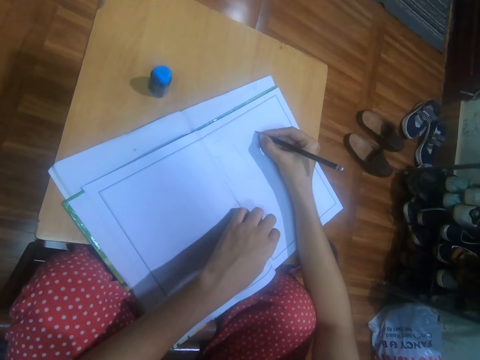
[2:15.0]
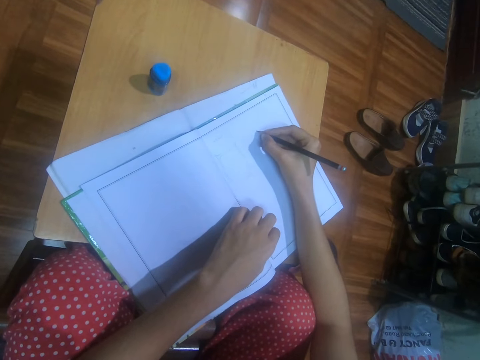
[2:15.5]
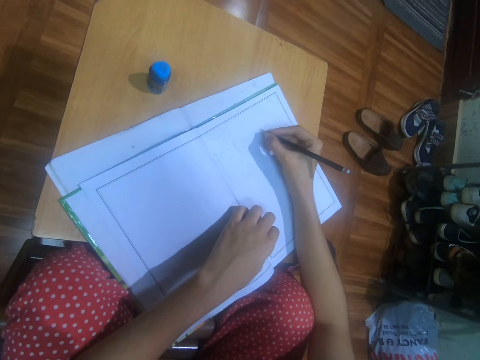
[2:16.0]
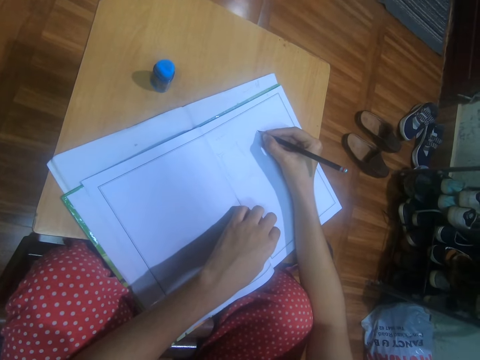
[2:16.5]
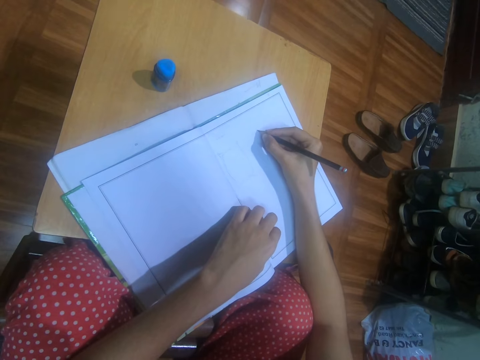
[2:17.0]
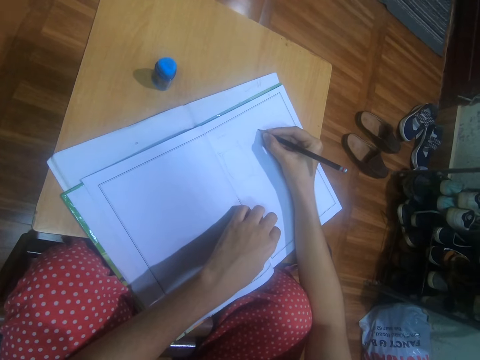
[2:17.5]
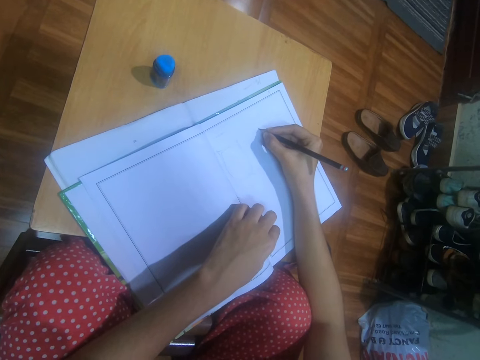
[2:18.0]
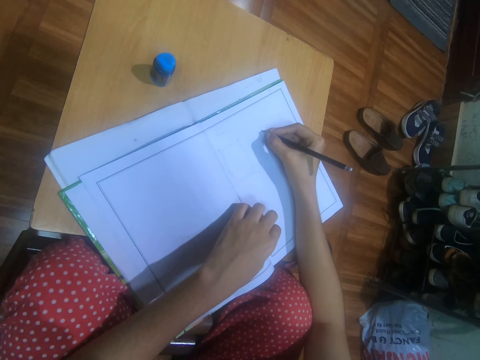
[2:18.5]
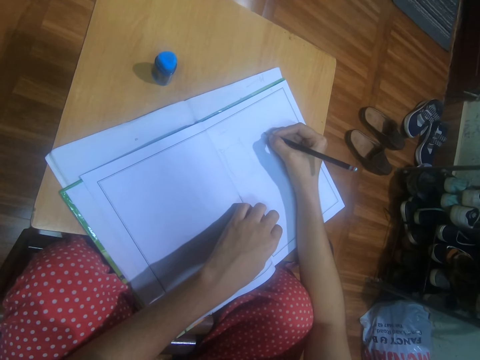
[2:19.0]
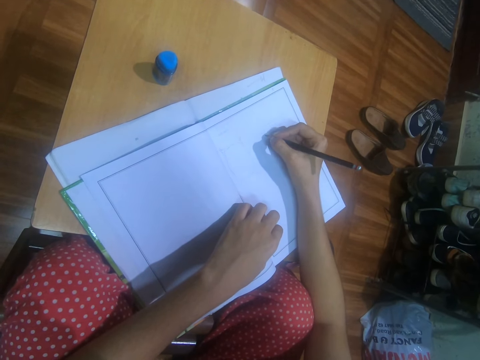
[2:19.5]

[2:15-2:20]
The camera wearer draws on the book on the stool with the pencil in her right hand.

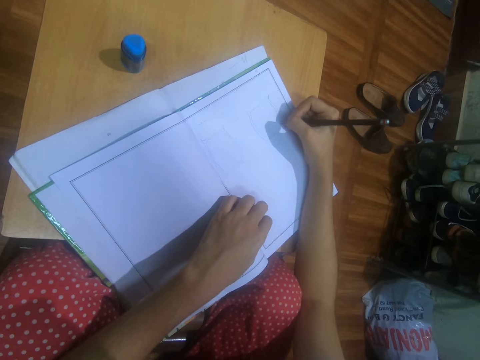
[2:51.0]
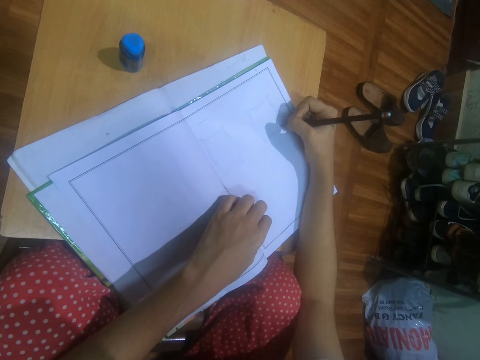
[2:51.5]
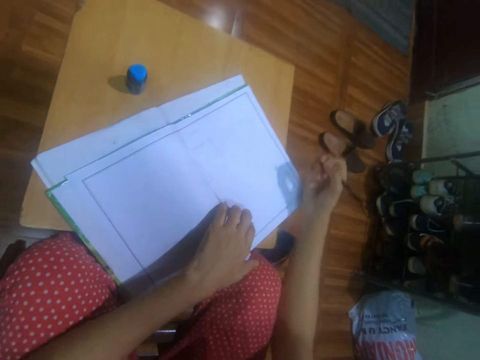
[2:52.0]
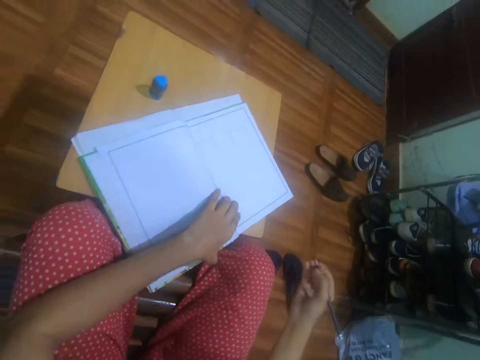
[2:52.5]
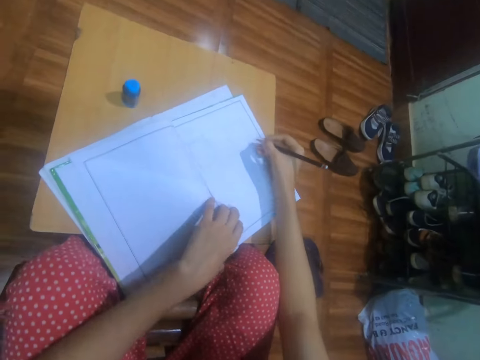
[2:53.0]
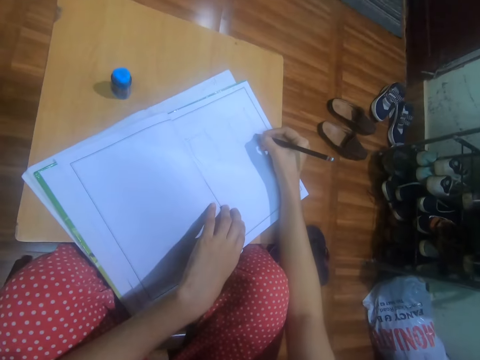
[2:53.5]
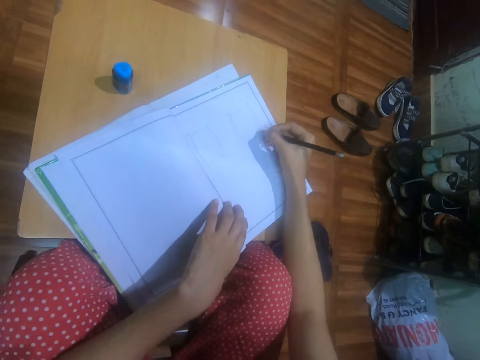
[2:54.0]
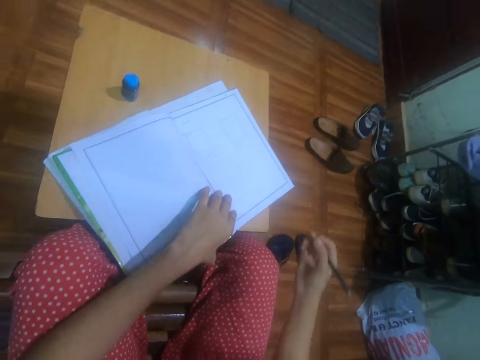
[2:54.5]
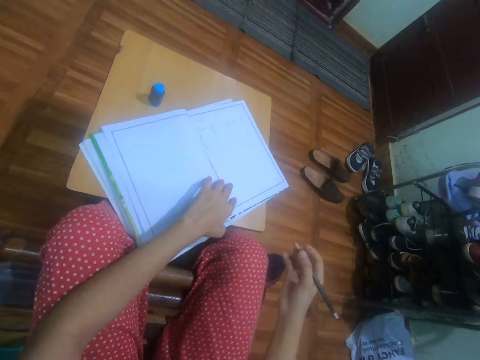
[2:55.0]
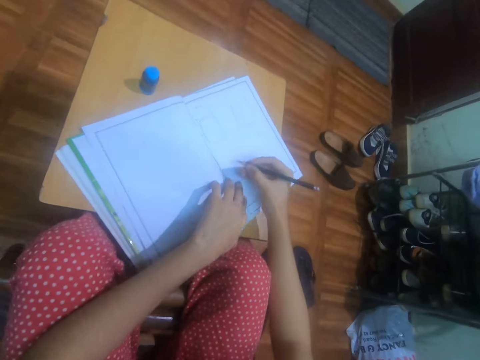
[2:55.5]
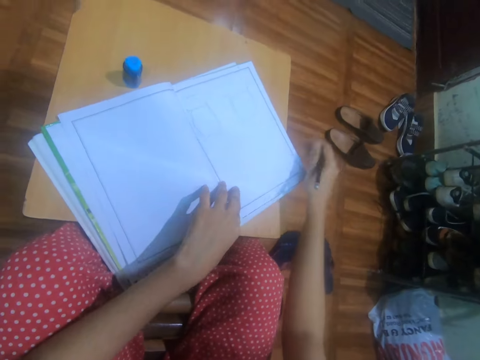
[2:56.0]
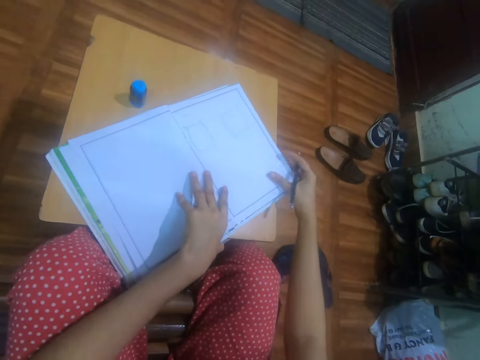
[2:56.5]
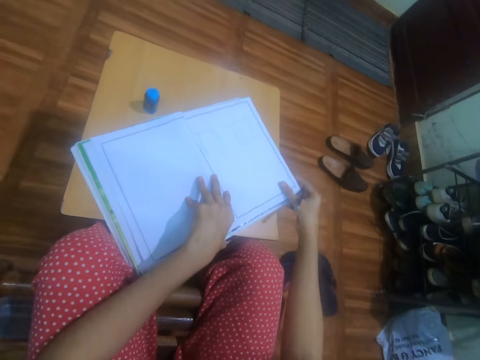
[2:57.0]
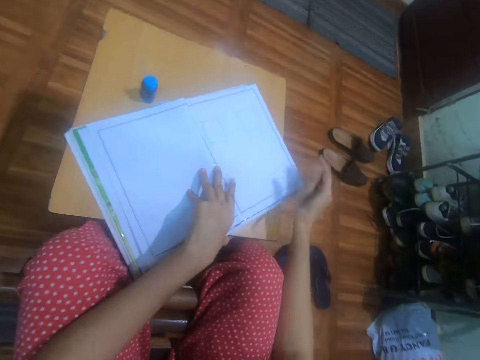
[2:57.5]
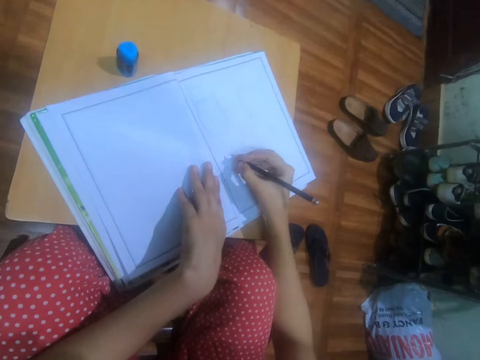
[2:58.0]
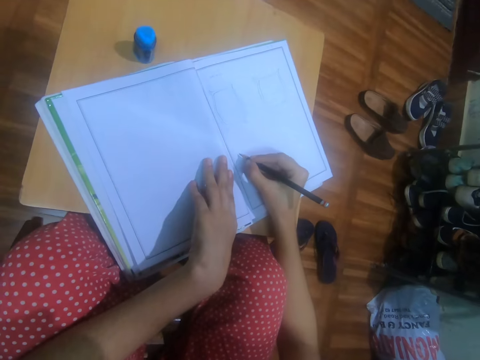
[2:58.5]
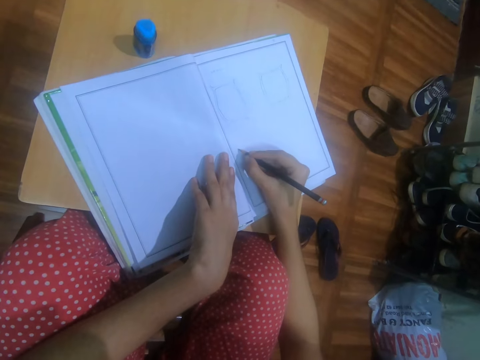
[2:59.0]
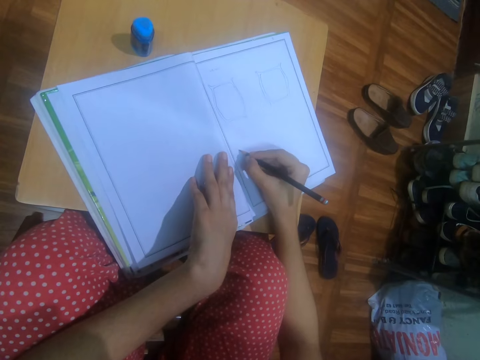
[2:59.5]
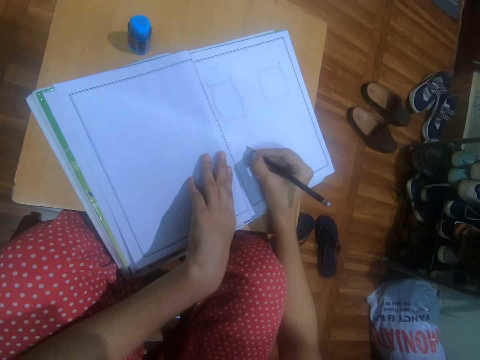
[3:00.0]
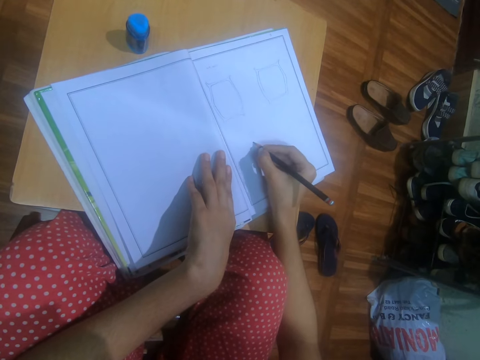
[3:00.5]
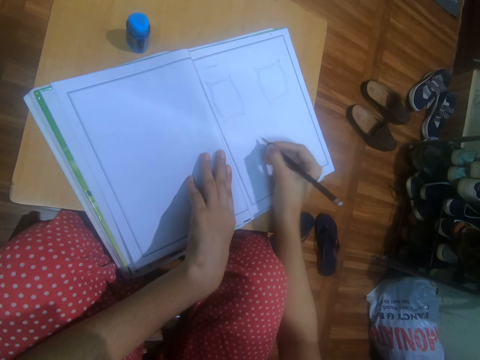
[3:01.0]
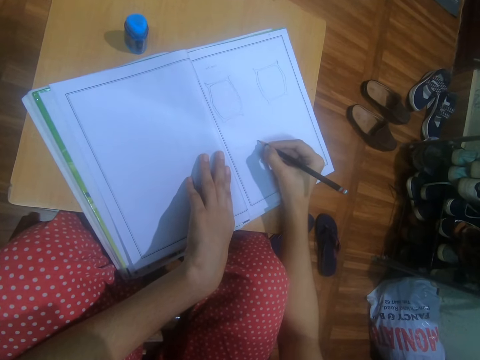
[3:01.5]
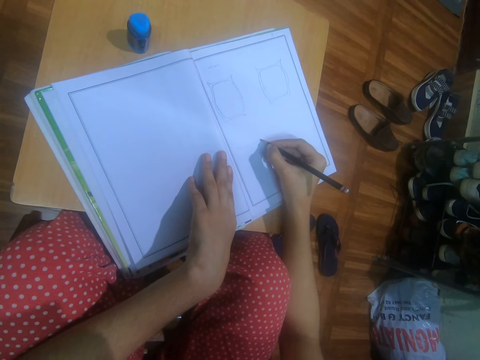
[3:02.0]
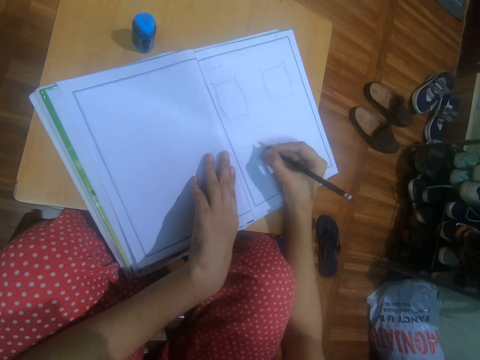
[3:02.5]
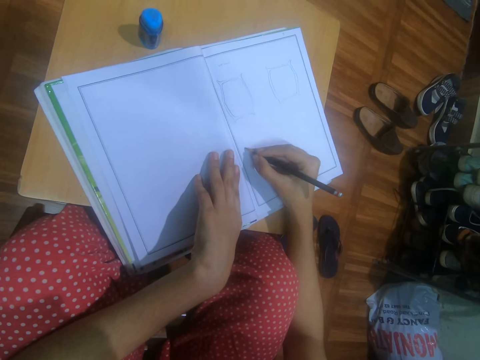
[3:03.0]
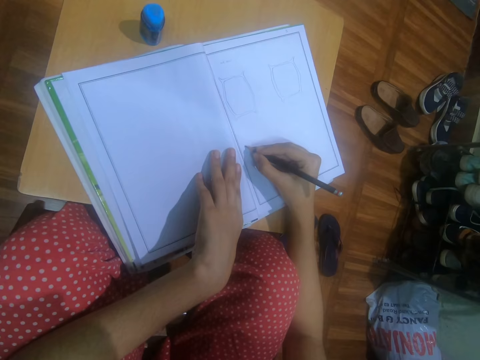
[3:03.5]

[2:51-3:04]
The camera wearer adjusts the books on the stool with her left hand. She draws on the book on the stool with the pencil in her right hand. She adjusts the books on the stool with her left hand. She adjusts the books on the stool with both hands. She draws on the book on the stool with the pencil in her right hand.

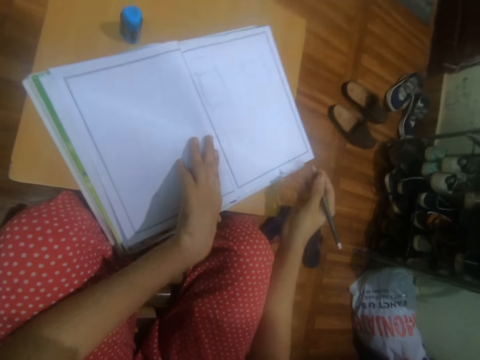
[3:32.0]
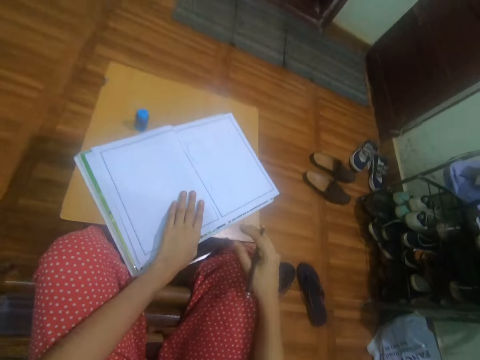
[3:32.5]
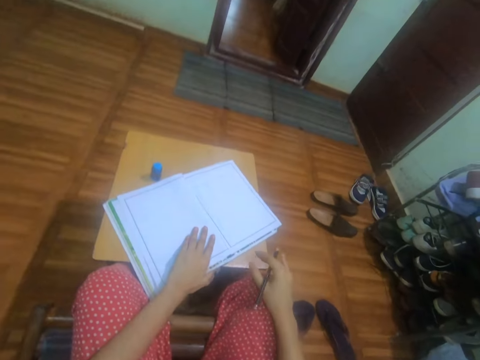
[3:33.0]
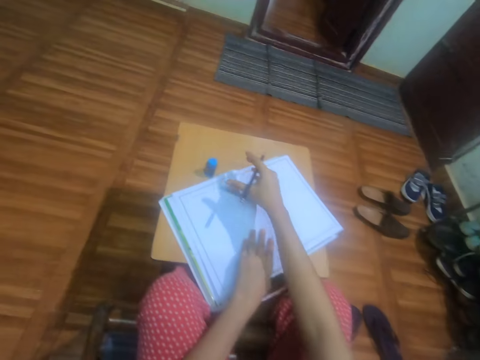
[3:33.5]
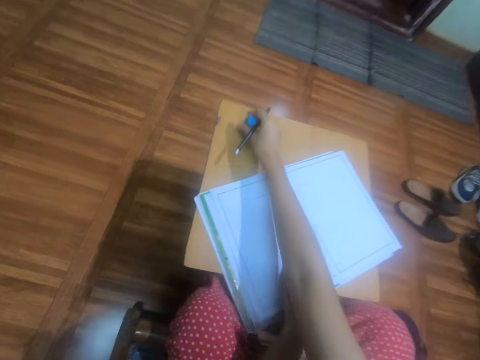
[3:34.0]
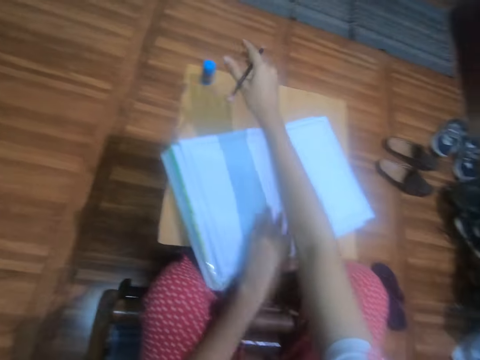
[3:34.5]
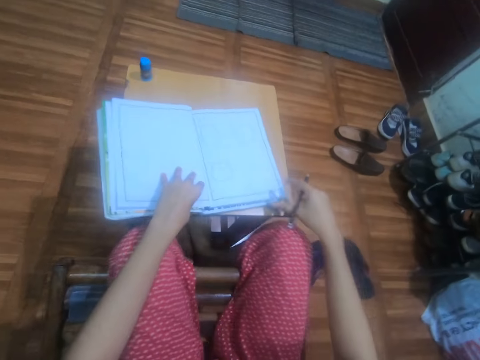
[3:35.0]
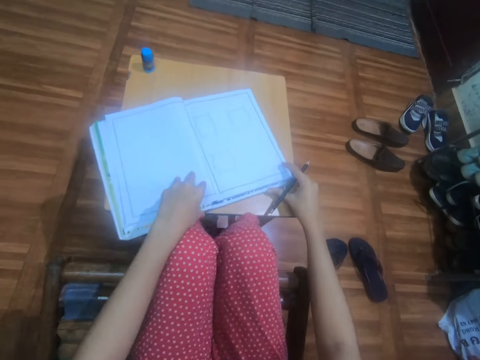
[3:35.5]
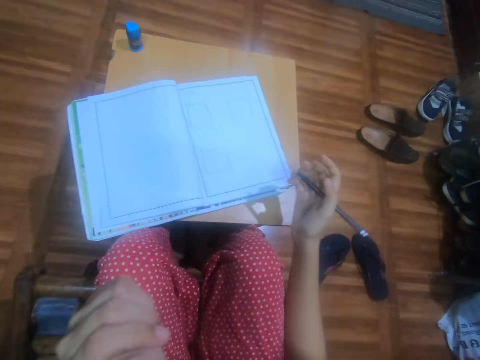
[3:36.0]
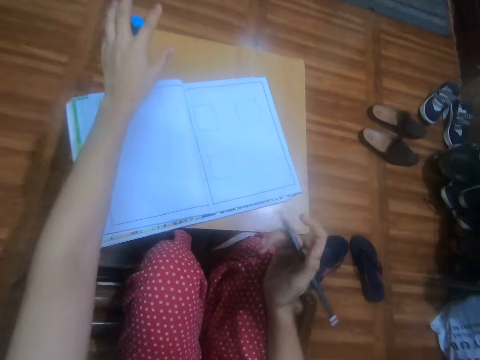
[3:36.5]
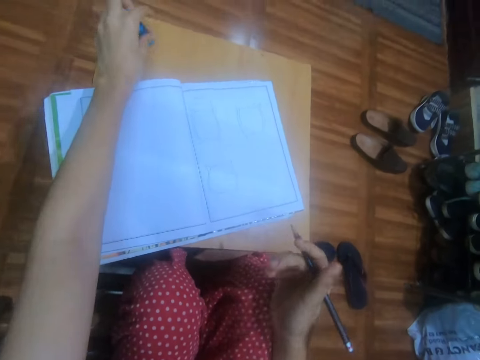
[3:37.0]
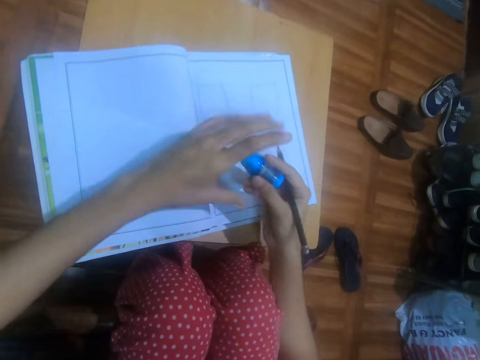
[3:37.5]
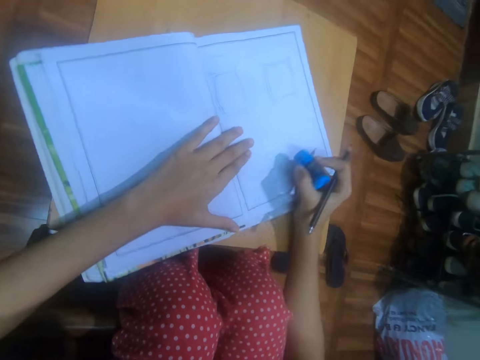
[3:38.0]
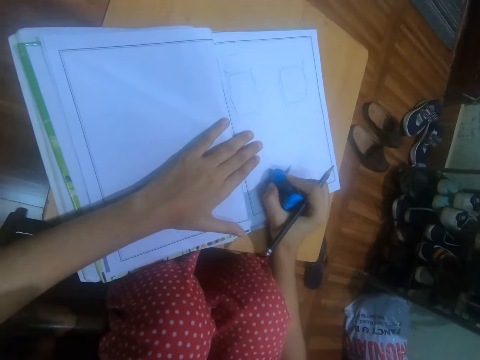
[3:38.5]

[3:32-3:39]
The camera wearer moves the eraser on the stool with her right hand. She adjusts the books on the stool with her left hand. She adjusts the books on the stool with both hands. She picks up the eraser from the stool with her left hand. She passes the eraser from her left hand to her right hand. She adjusts the books on the stool with her right hand. She erases the drawing in the book on the stool with the eraser in her right hand.

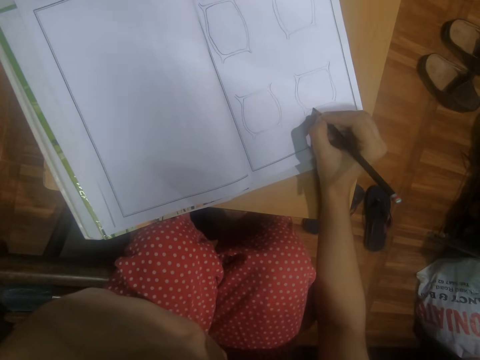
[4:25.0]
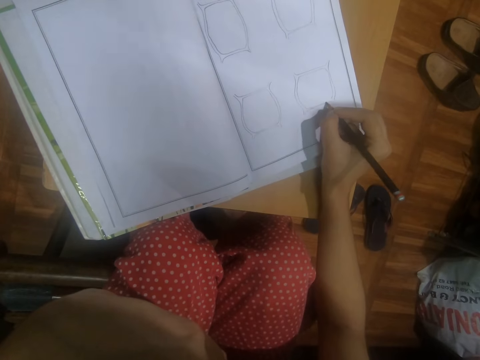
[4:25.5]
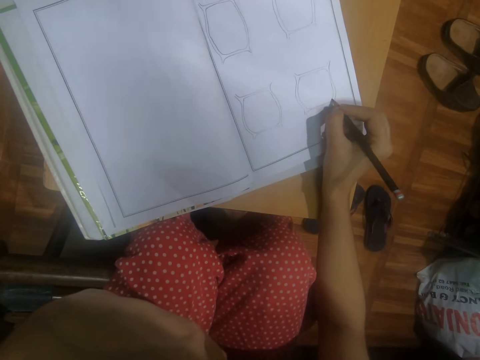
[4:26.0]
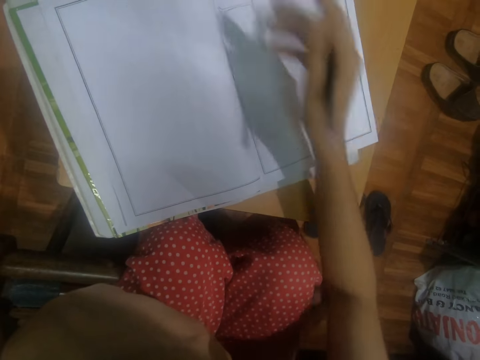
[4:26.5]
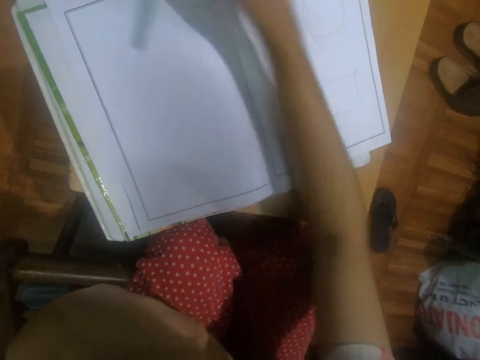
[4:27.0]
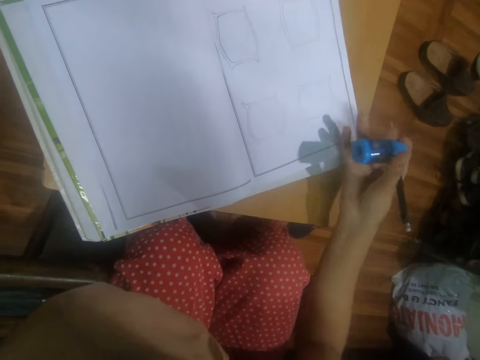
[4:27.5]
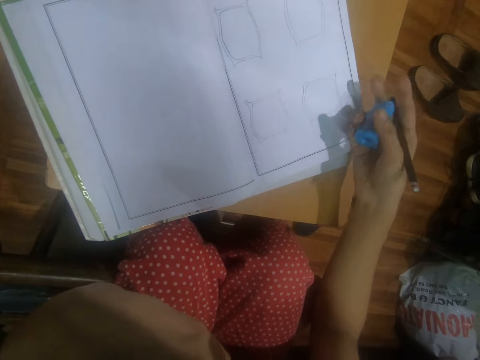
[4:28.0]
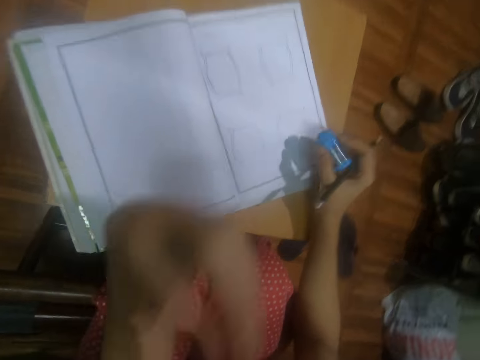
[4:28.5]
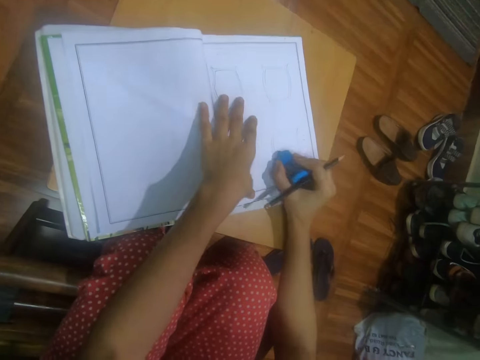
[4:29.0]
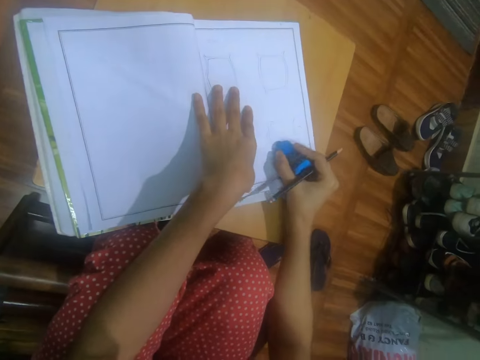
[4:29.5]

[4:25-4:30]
The camera wearer picks up the eraser from the stool with her right hand. She erases the drawing in the book on the stool with the eraser in her right hand.
